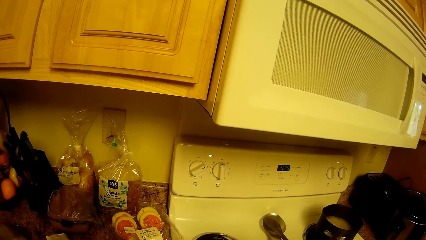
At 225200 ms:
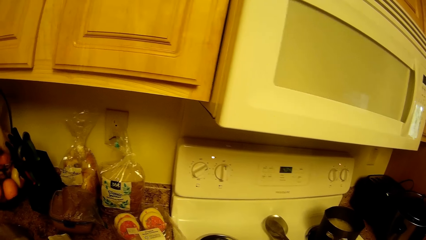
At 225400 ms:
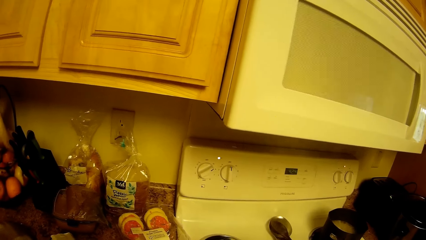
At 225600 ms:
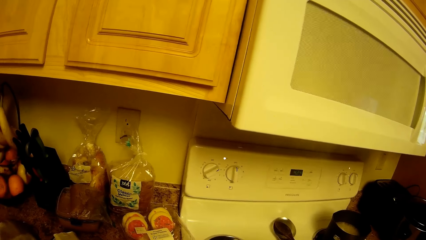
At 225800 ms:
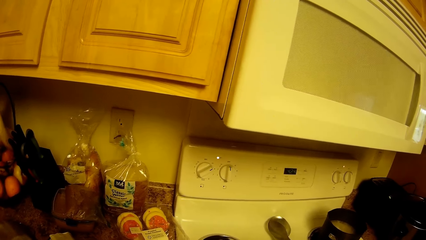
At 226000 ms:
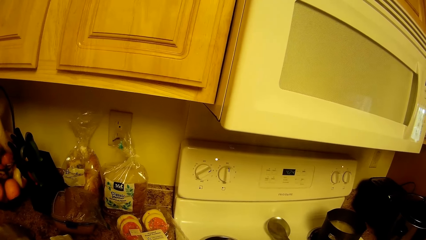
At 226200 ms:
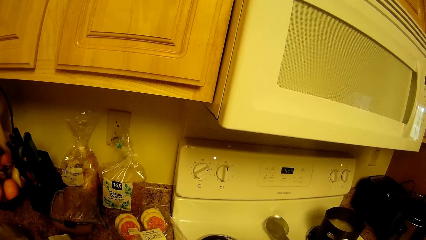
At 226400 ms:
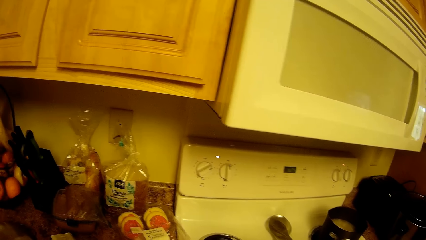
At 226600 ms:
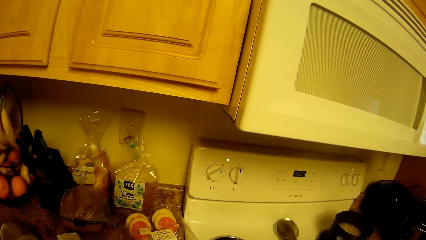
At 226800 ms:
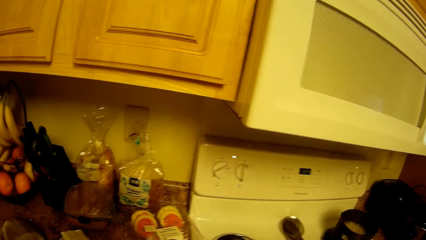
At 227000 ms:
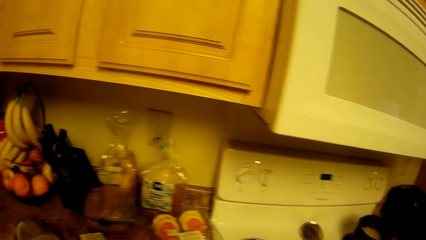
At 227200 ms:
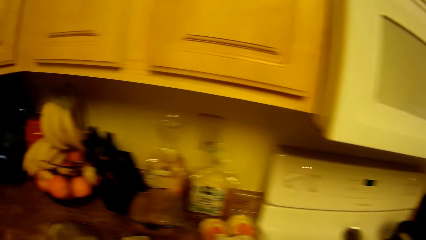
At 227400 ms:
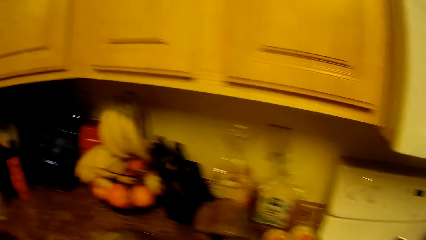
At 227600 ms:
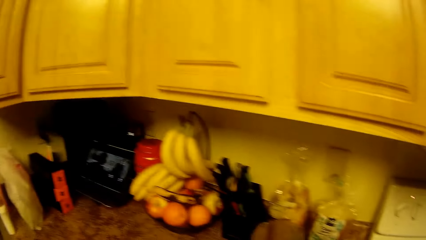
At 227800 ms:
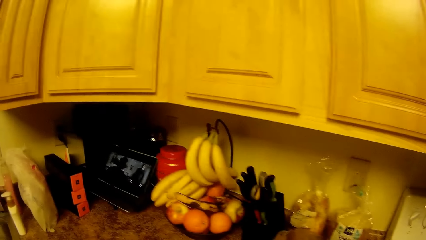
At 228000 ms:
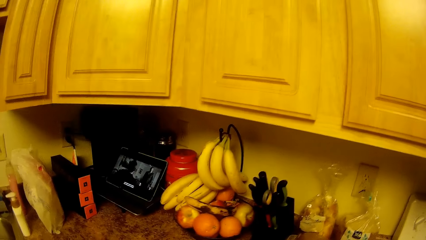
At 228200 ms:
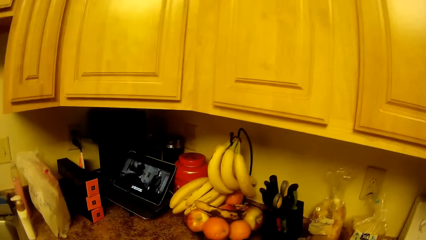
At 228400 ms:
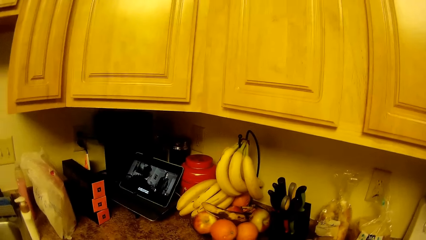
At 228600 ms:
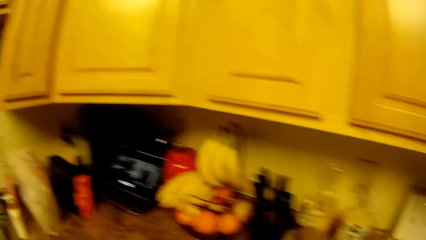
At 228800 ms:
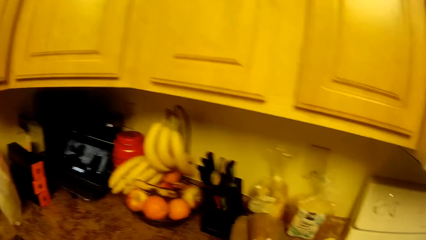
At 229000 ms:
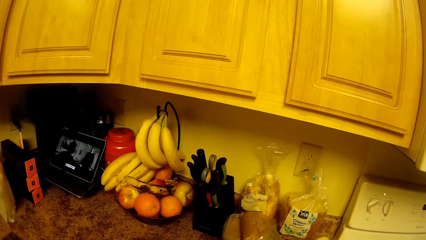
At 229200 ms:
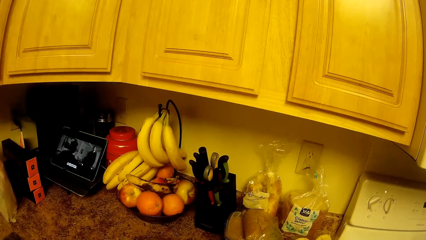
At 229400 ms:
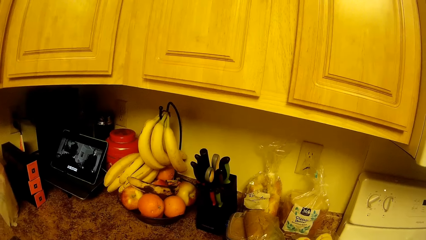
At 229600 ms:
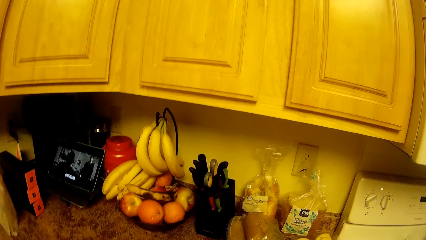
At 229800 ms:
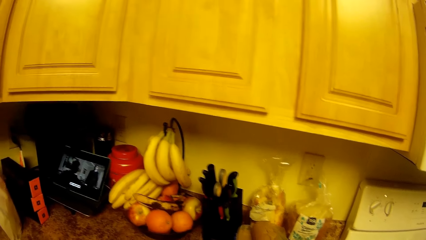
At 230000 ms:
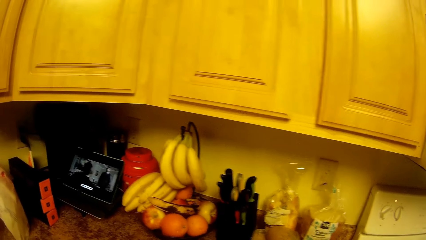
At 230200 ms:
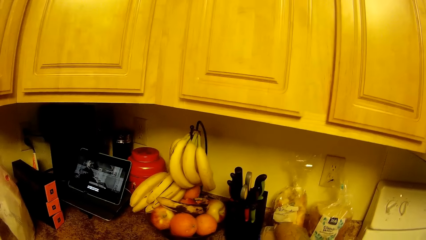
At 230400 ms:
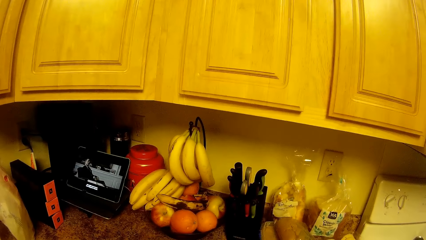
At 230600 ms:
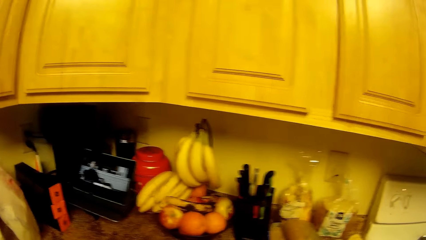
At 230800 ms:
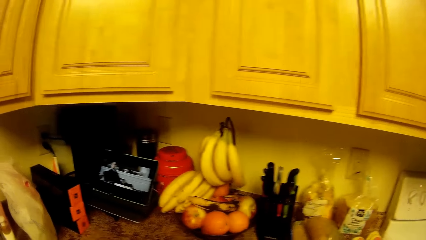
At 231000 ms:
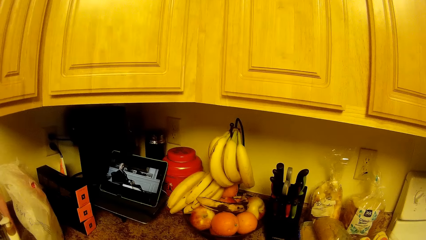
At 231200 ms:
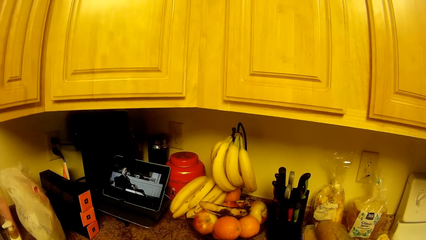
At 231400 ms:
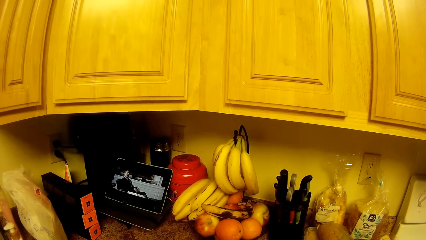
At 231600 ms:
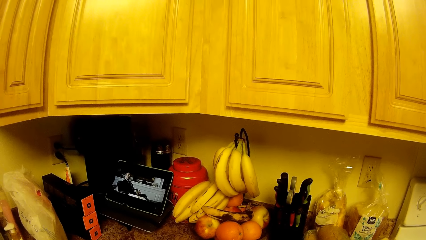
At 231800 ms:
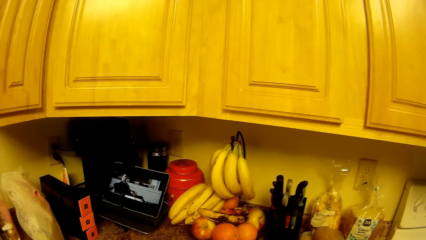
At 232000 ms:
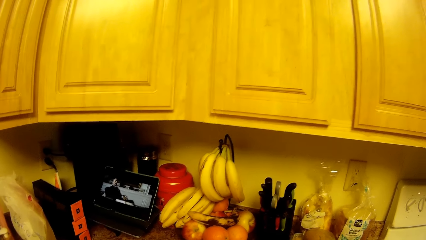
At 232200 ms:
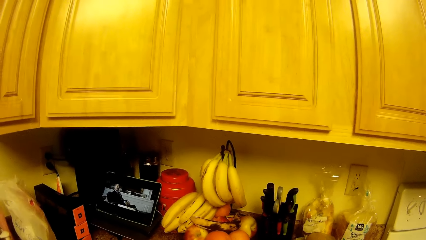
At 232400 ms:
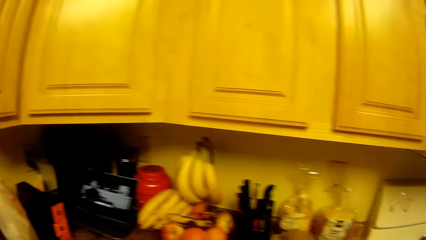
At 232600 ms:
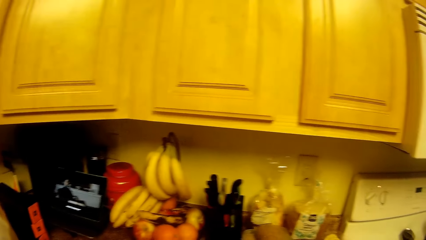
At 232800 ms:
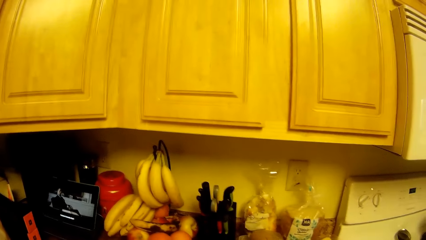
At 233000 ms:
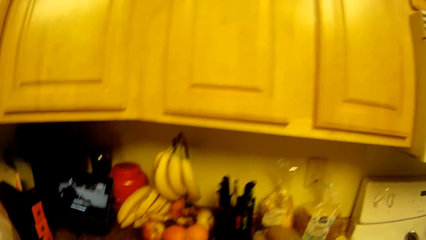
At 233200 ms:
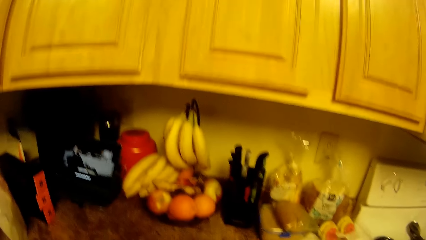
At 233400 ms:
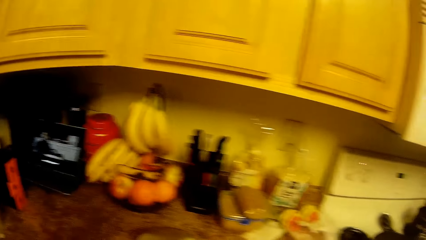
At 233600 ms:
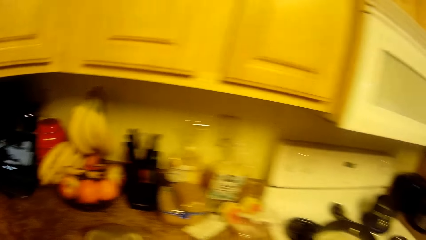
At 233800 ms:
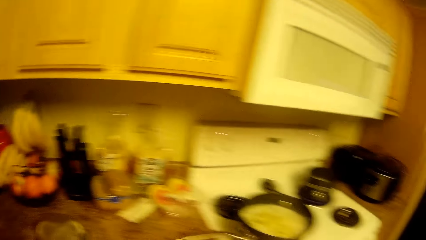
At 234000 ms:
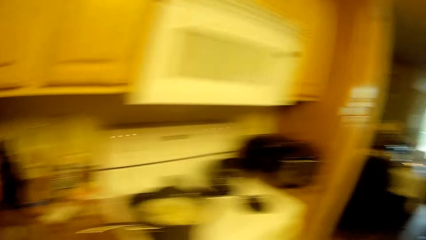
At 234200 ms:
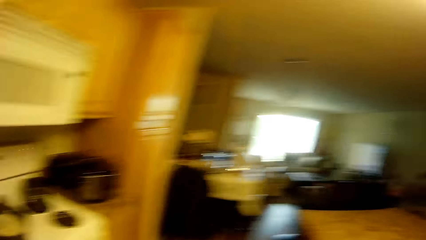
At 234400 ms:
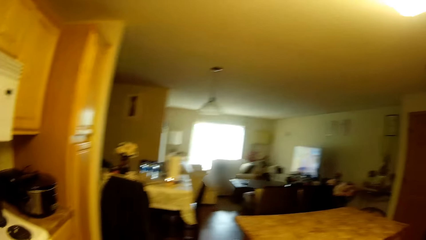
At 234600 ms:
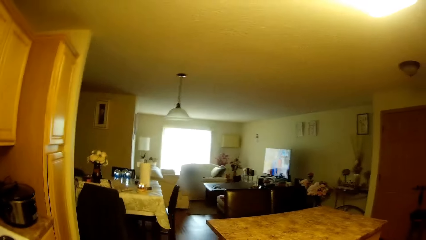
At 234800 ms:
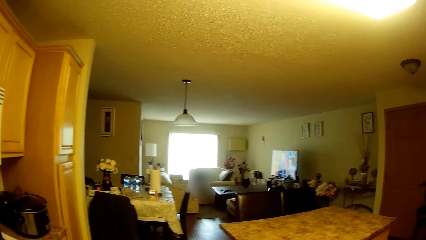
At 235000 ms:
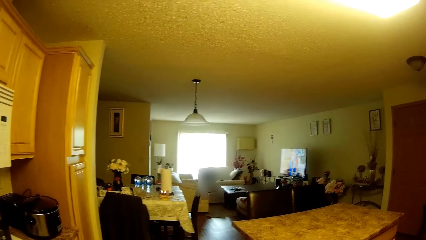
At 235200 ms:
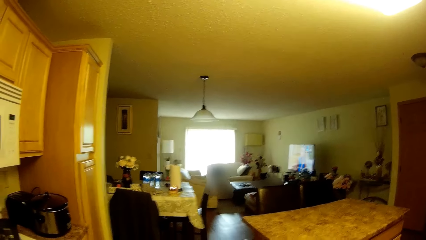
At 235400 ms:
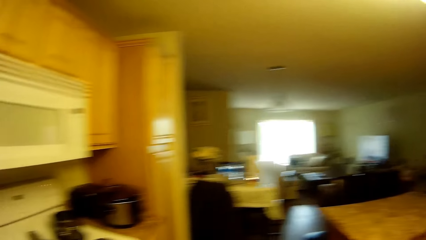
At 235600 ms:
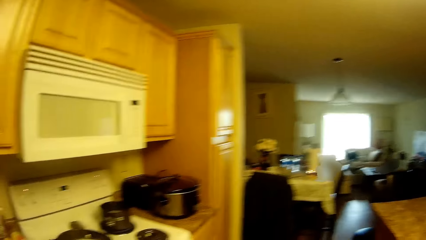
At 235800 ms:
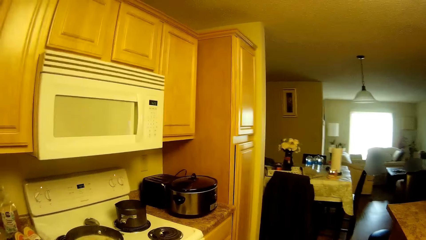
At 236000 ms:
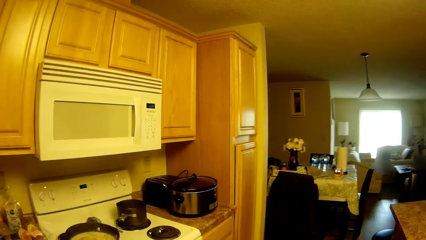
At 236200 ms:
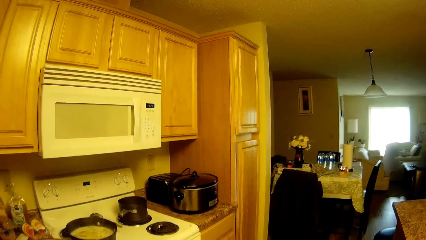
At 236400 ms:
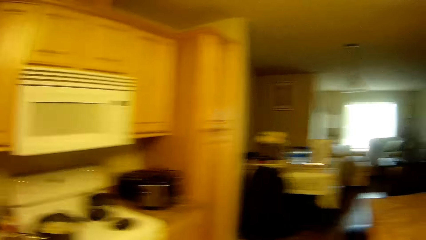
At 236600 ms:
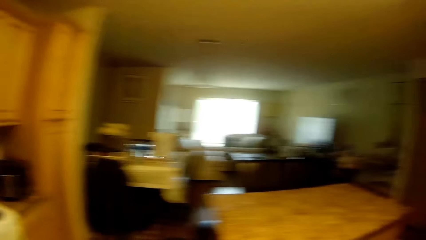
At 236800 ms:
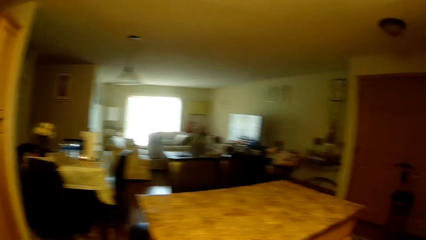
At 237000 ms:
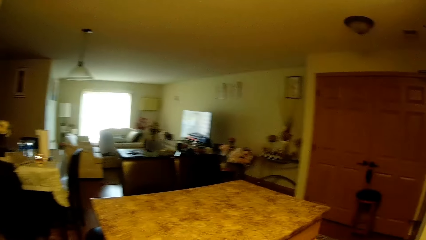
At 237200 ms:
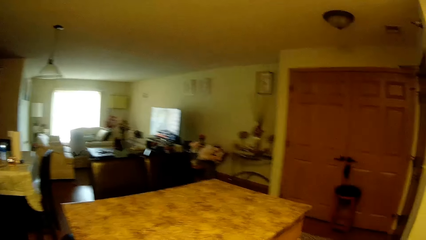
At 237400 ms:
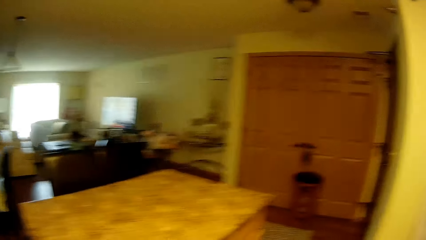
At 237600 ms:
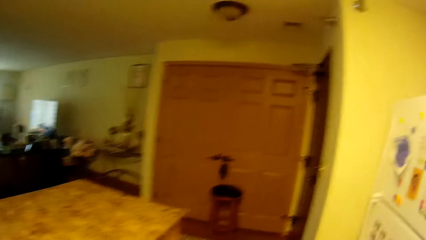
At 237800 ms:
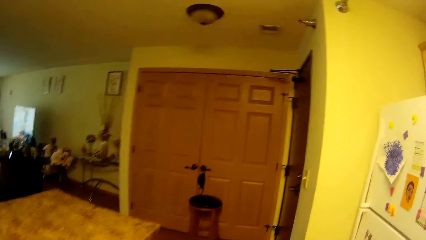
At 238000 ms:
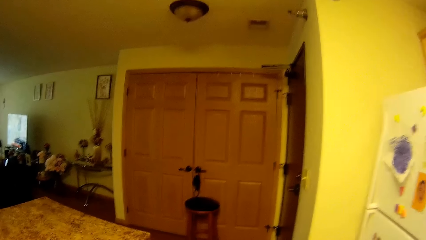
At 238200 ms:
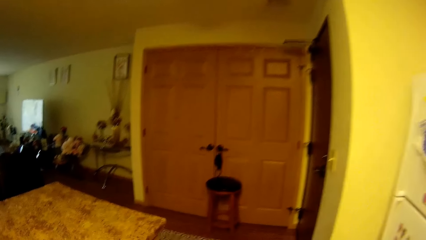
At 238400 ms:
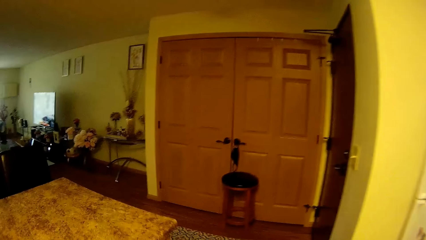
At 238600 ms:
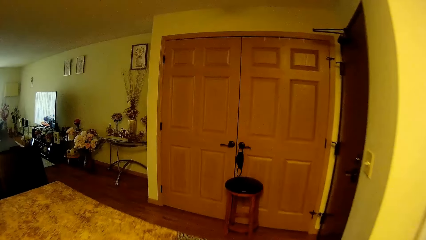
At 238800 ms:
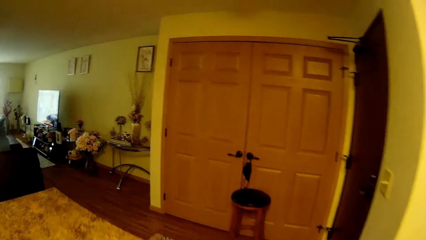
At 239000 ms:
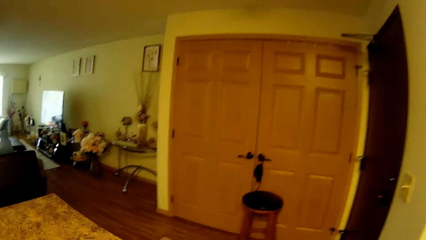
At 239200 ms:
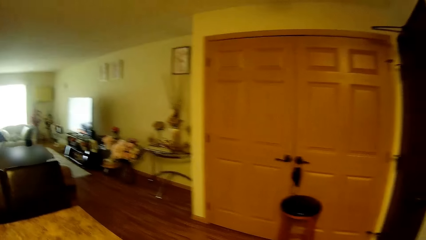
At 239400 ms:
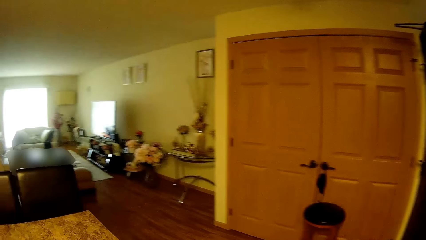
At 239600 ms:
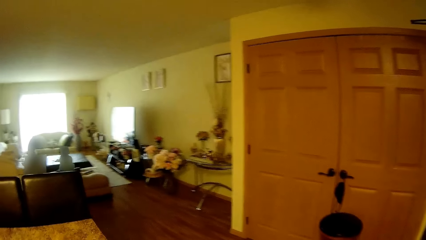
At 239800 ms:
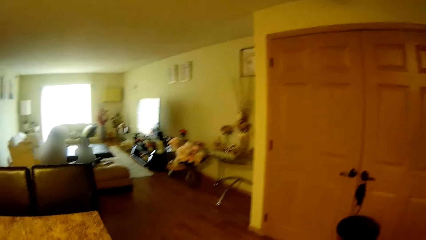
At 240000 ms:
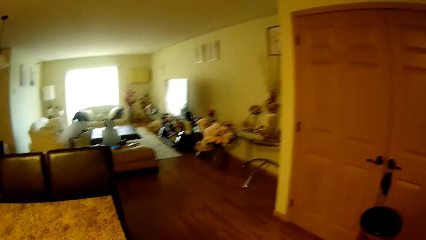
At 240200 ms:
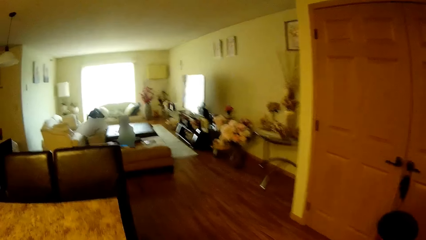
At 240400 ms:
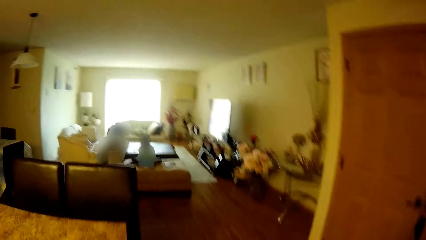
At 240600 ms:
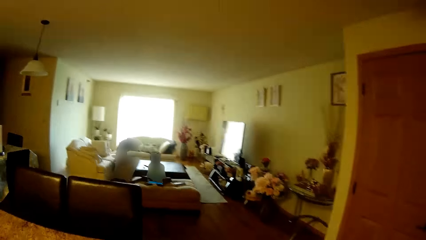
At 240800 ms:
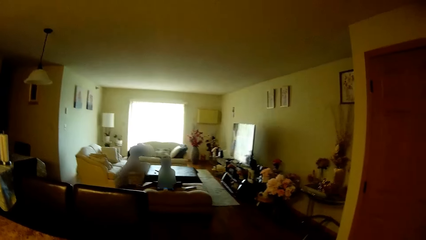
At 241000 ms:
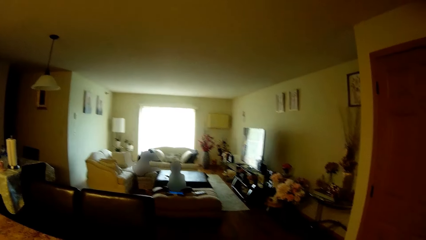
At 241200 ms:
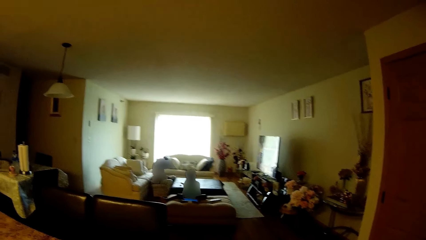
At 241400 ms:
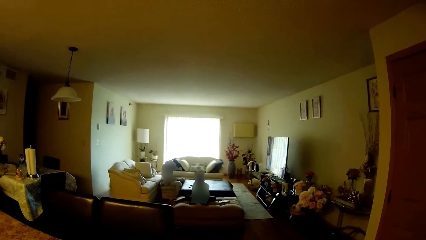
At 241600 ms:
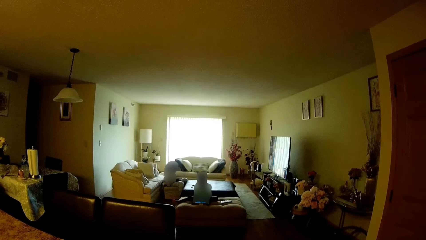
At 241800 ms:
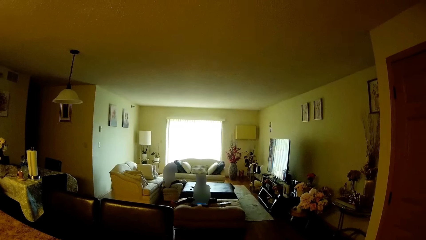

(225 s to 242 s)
The camera wearer watches a video on the phone. They place something on the countertop. They turn around the countertop. They walk towards the table.
